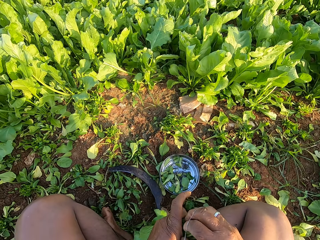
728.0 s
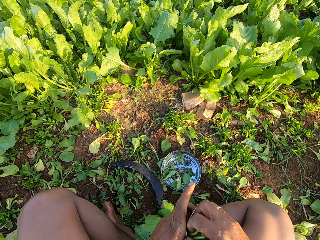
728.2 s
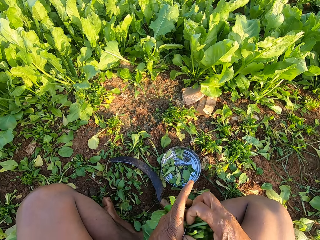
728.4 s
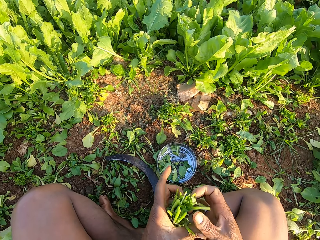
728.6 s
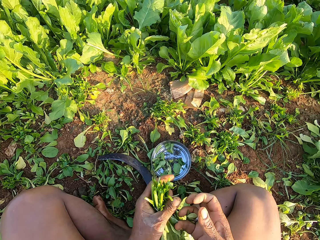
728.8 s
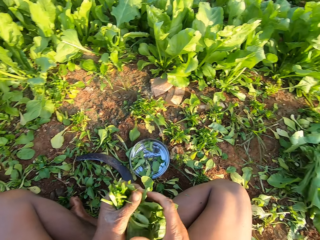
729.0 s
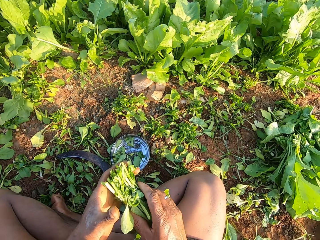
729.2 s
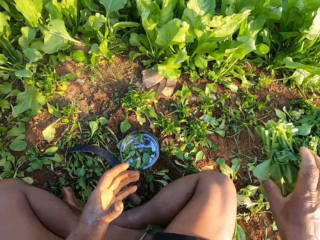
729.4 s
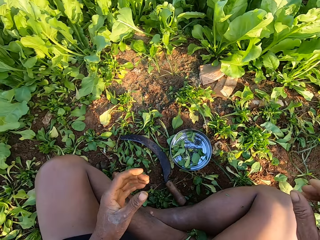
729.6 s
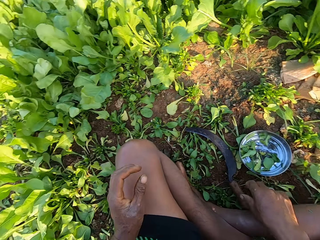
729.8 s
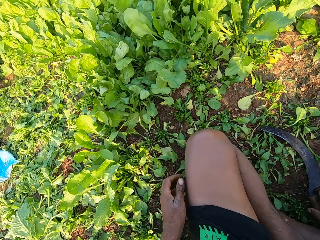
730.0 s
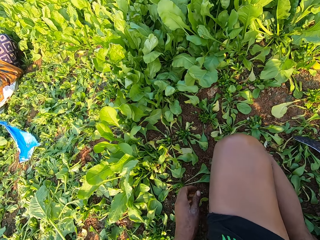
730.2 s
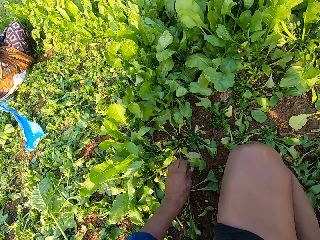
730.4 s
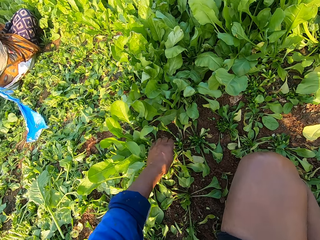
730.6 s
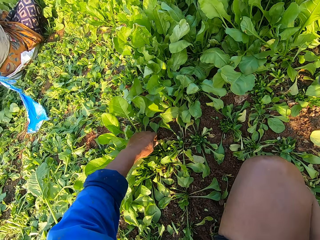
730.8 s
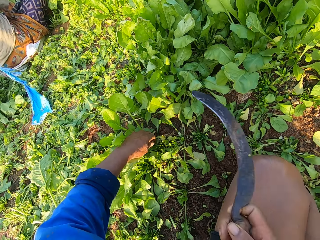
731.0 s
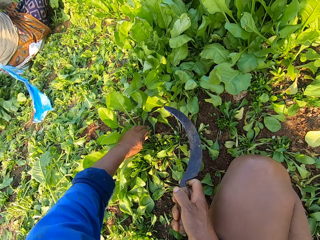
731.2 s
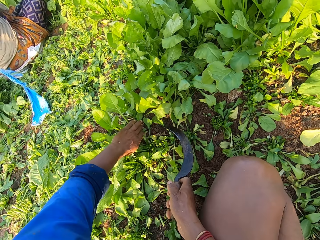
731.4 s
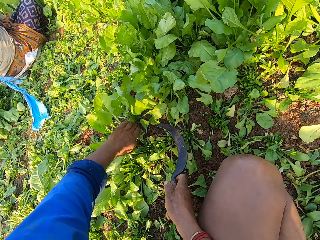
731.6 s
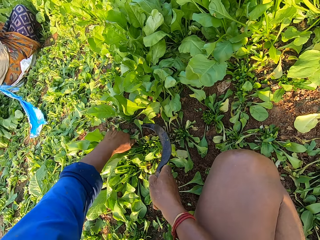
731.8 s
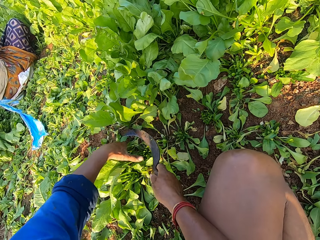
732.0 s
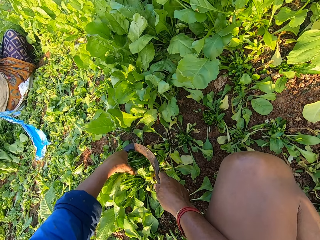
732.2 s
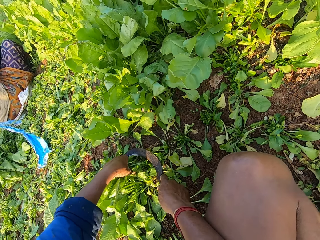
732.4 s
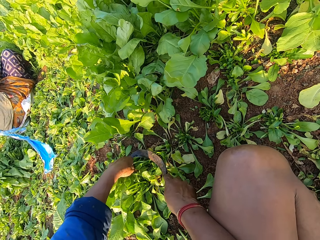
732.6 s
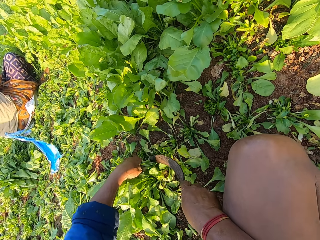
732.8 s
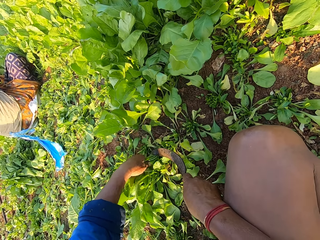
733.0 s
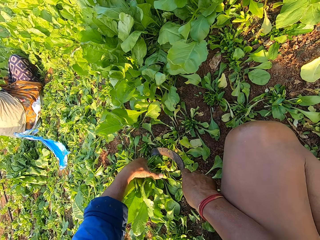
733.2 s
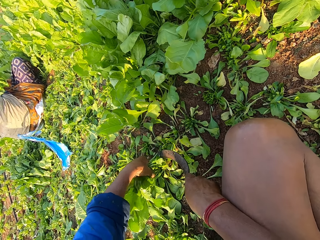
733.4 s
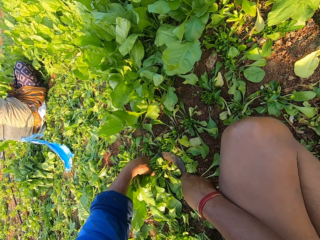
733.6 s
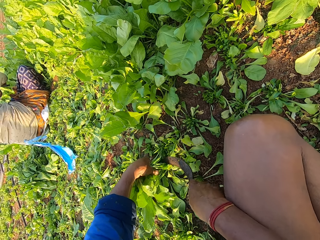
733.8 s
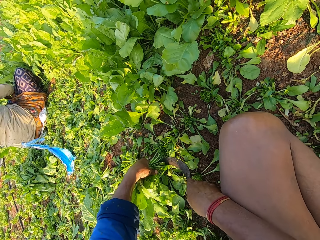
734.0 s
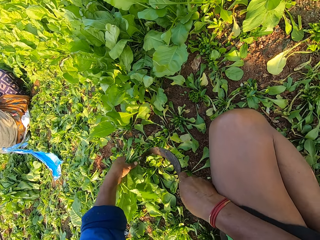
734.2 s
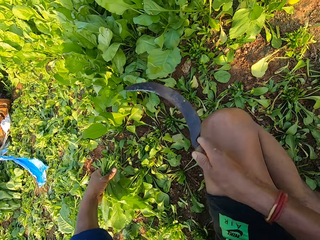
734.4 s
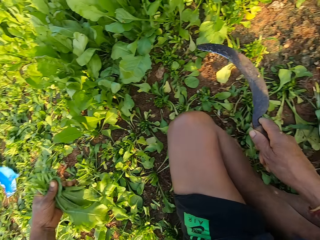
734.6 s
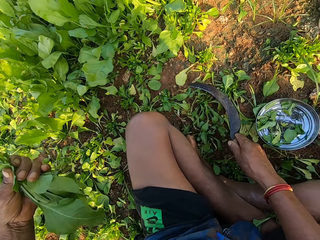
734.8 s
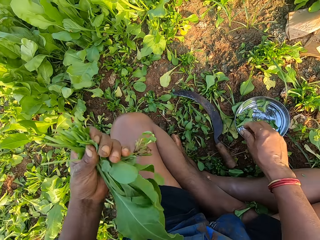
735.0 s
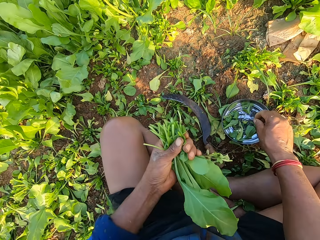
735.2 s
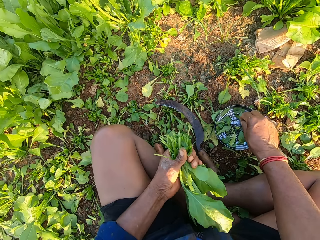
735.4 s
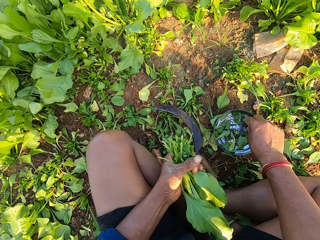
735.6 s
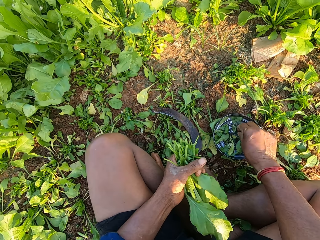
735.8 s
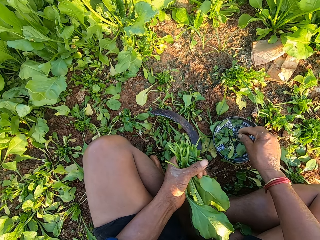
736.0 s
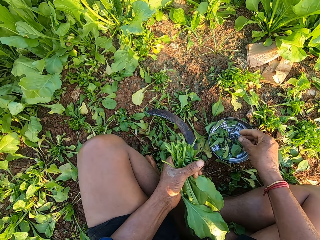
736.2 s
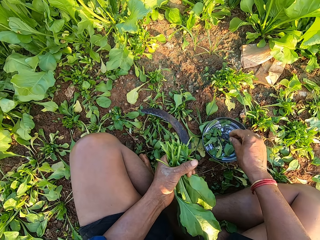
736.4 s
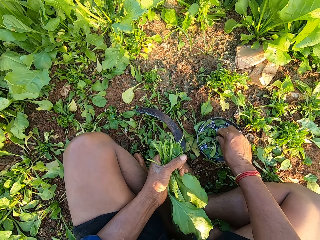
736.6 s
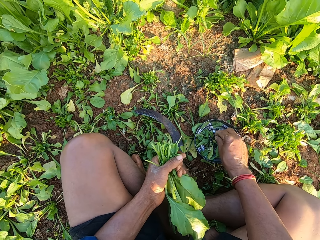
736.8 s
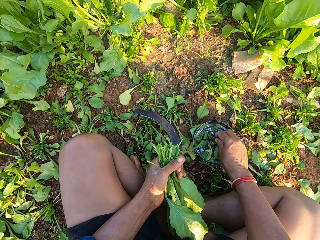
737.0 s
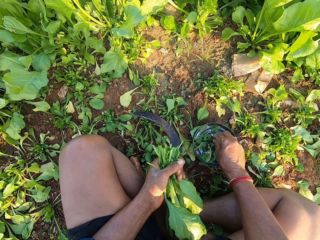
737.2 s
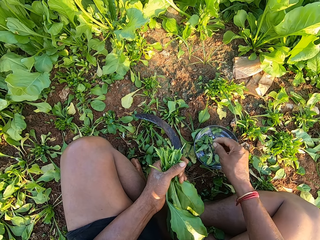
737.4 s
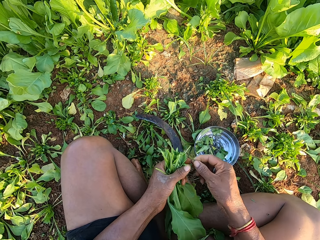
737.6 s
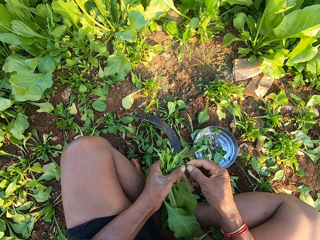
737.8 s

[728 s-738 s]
The camera wearer places the rubber band on the plants with his right hand. He passes the plants to his right hand with his left hand. He drops the plants on the floor with his right hand. He picks up the sickle from the floor with his right hand. He holds the plants on the floor with his left hand. He cuts the plants with the sickle with his right hand. He drops the sickle on the floor with his right hand. He picks up a rubber band from the metal plate on the floor with his right hand.

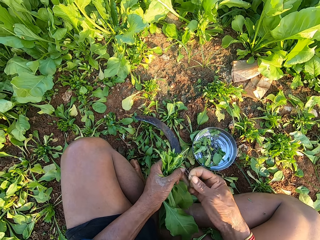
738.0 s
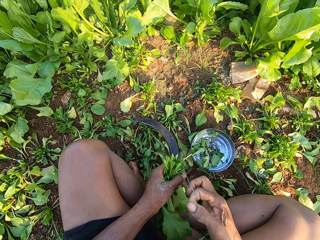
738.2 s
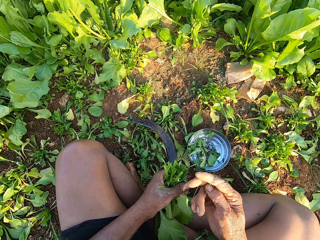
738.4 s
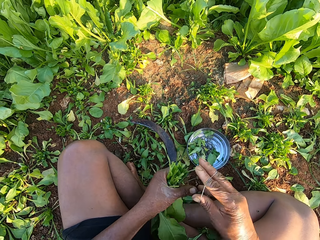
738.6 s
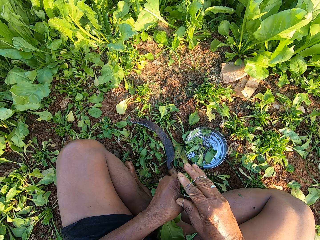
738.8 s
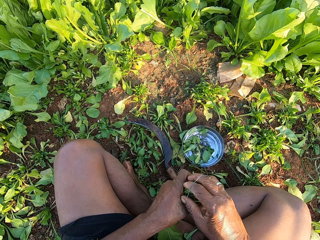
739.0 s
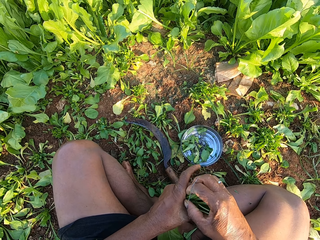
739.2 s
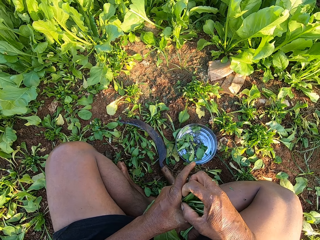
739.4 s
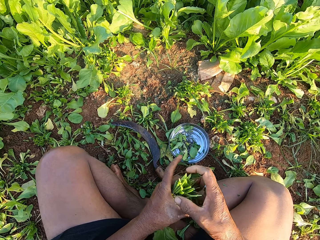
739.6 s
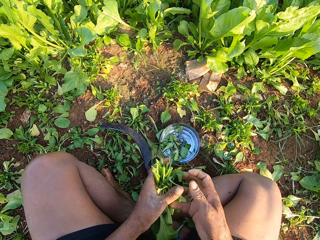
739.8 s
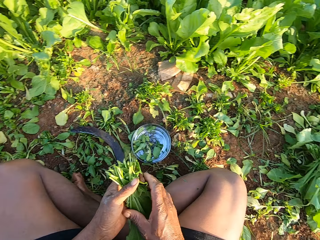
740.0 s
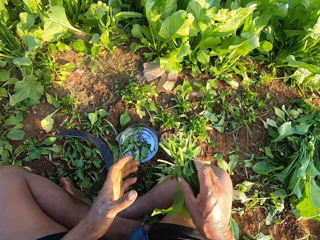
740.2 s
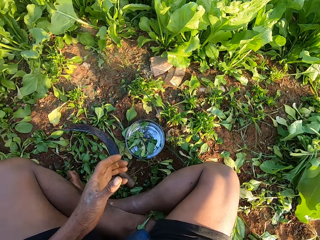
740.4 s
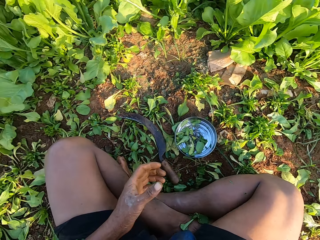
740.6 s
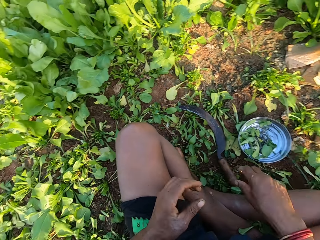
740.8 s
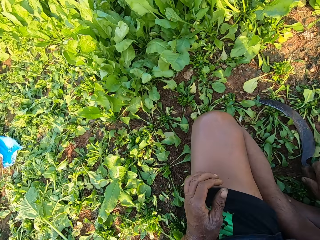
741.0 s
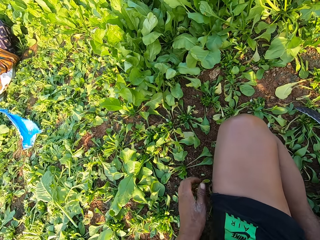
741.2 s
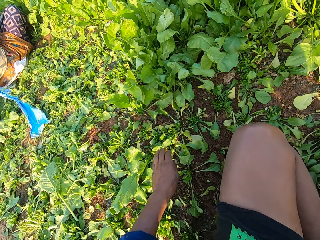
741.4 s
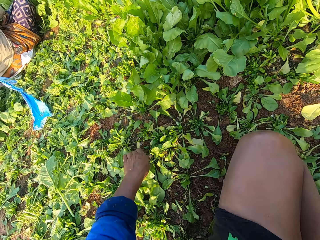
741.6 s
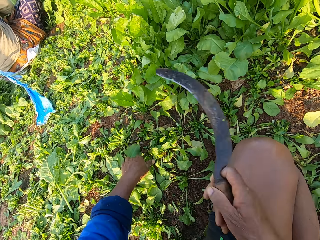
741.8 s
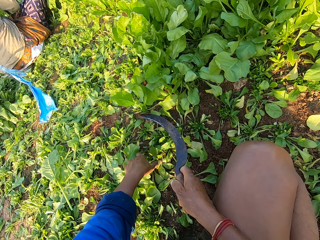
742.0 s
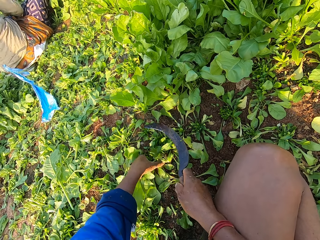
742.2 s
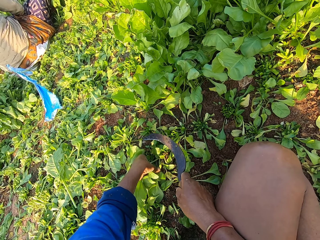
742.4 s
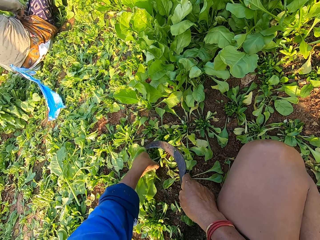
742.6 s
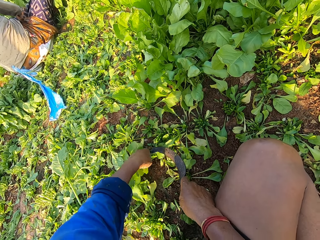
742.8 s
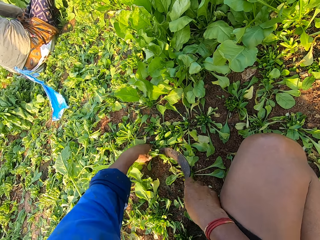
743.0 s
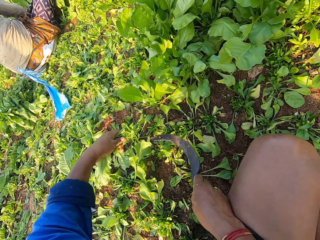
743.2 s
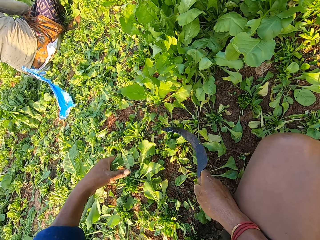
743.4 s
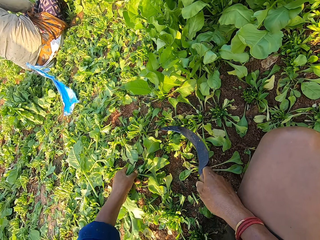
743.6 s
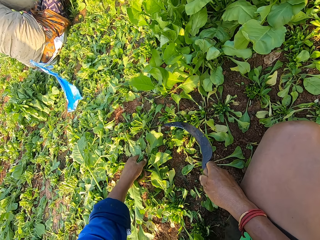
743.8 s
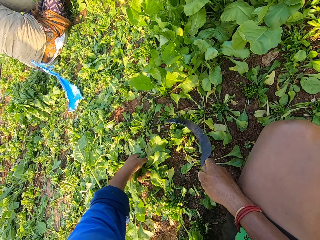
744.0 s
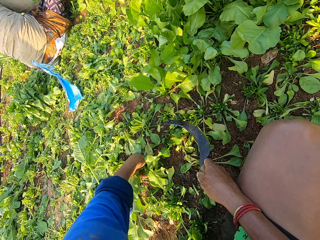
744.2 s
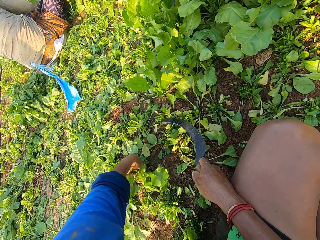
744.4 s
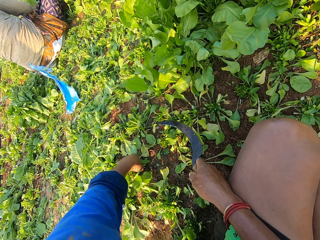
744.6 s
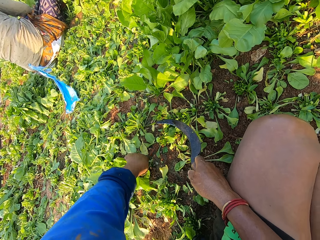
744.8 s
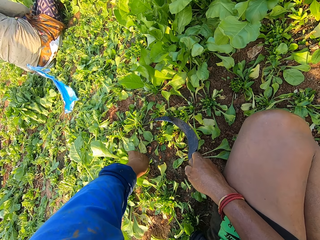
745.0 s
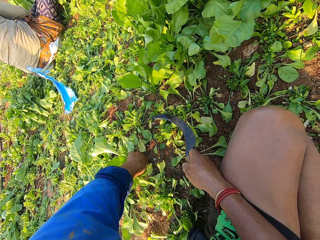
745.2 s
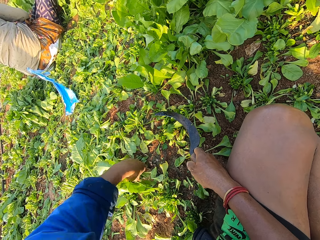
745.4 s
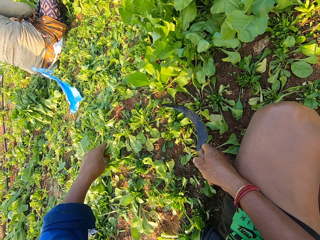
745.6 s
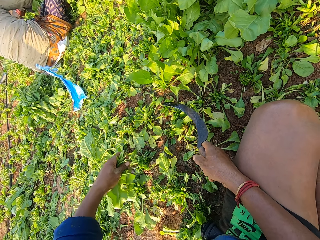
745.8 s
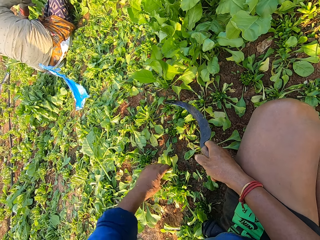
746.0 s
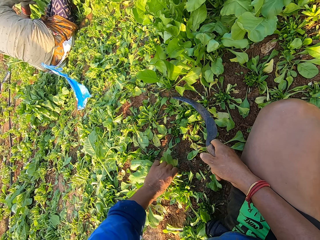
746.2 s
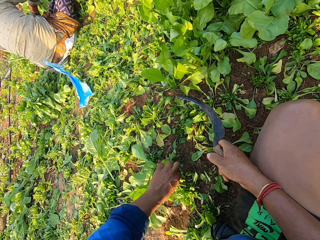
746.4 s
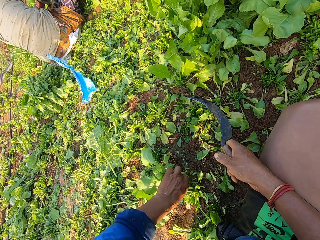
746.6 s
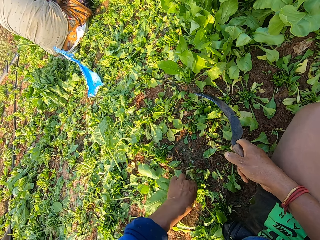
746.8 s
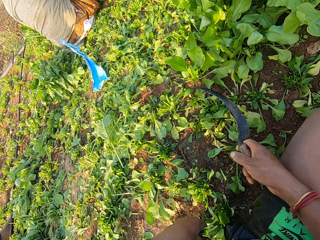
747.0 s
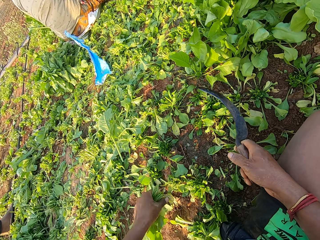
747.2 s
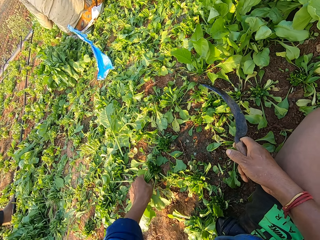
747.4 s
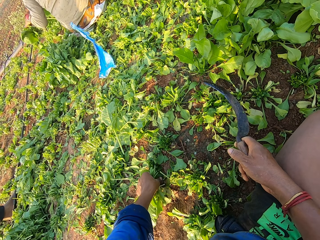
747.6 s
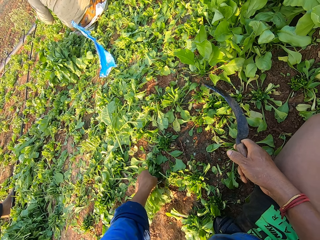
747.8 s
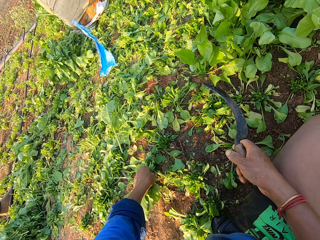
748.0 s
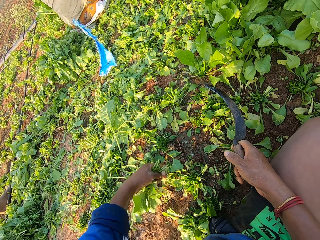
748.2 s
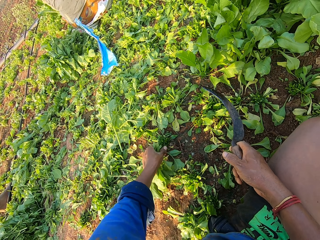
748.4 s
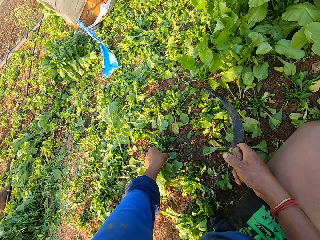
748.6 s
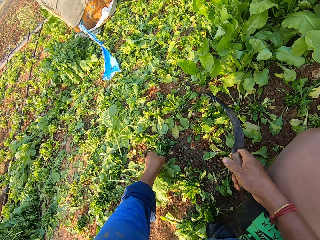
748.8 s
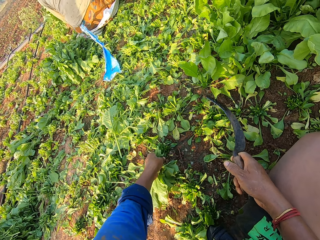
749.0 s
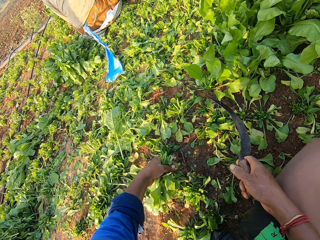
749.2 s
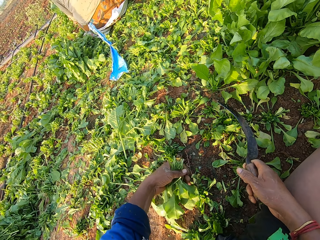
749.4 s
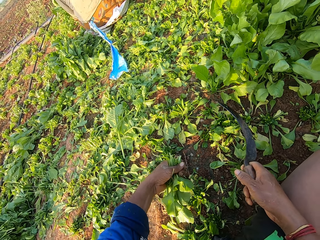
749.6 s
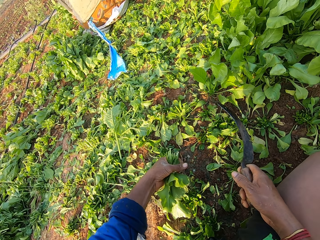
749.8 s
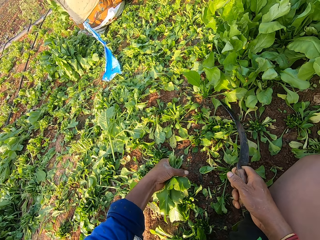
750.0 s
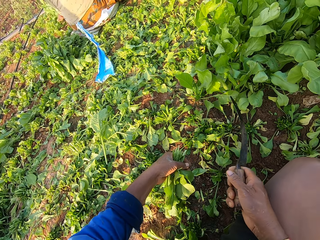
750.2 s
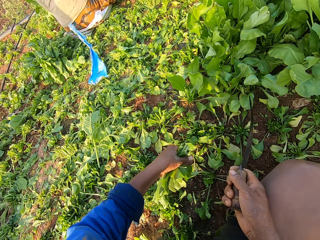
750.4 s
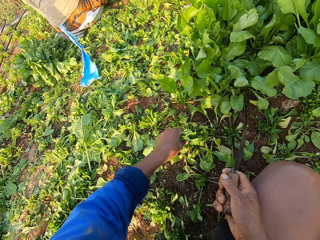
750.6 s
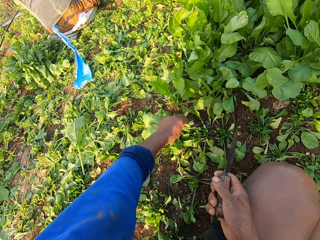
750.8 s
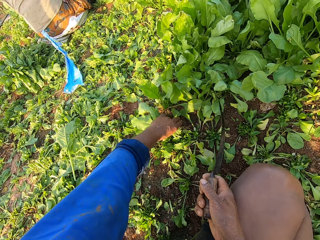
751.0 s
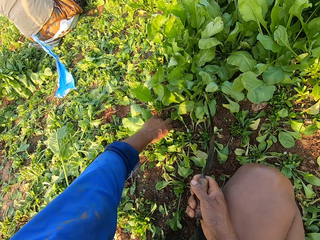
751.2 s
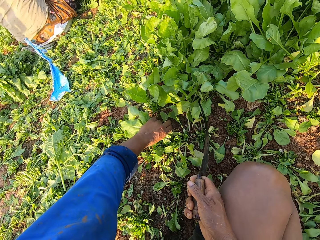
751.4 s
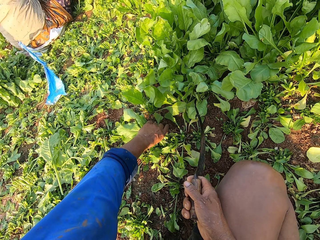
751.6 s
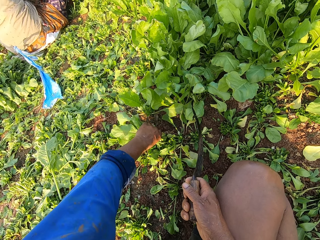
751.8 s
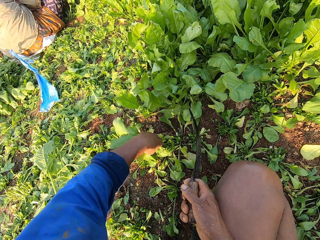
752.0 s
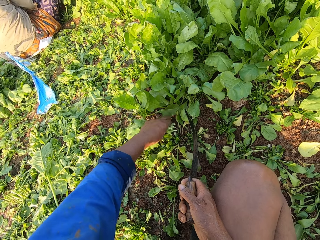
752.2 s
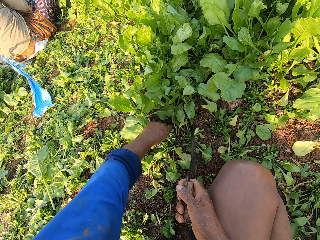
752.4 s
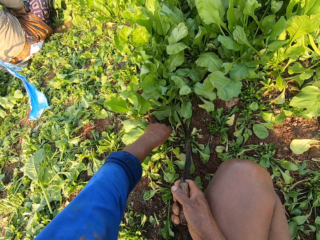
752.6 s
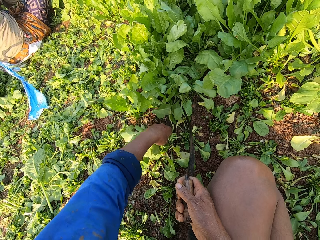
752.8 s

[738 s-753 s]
The camera wearer stretches the rubber band. He places the rubber band on his right hand with his left hand. He places the rubber band on the plants with his right hand. He passes the plants to his right hand with his left hand. He drops the plants on the floor with his right hand. He picks up the sickle from the floor with his right hand. He holds the plants on the floor with his left hand. He cuts the plants with the sickle with his right hand. He pulls the plants from the ground with his left hand. He cuts the spinach with his hands.
